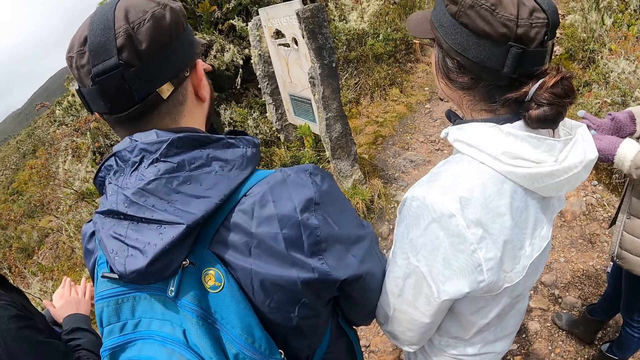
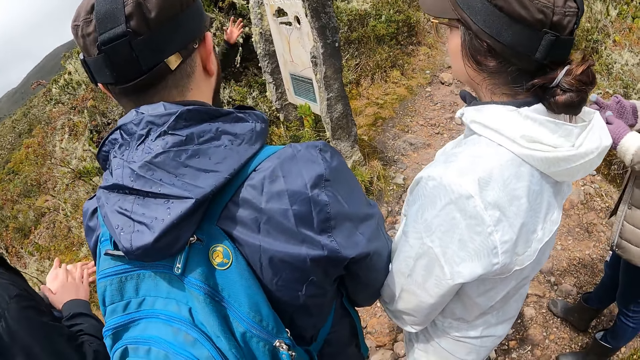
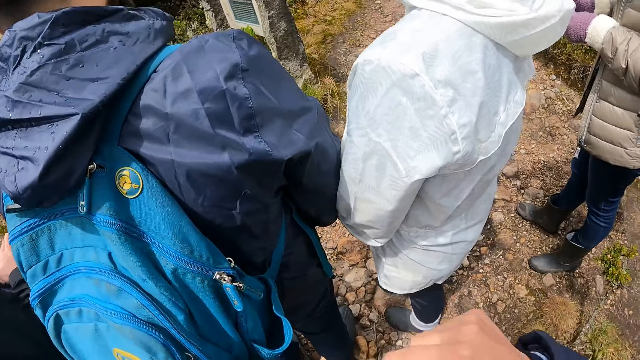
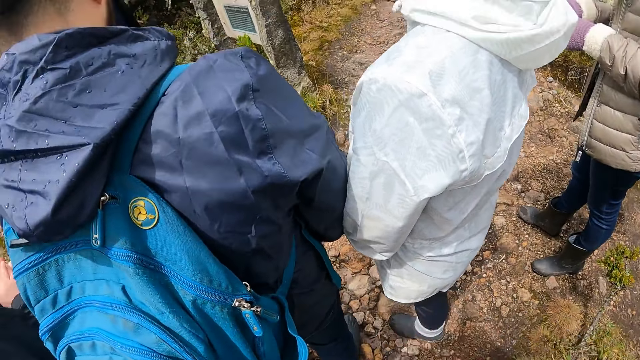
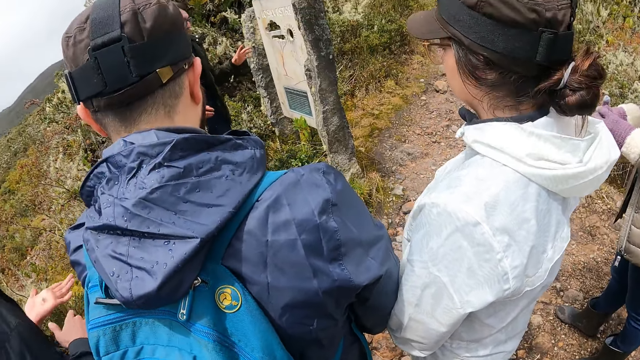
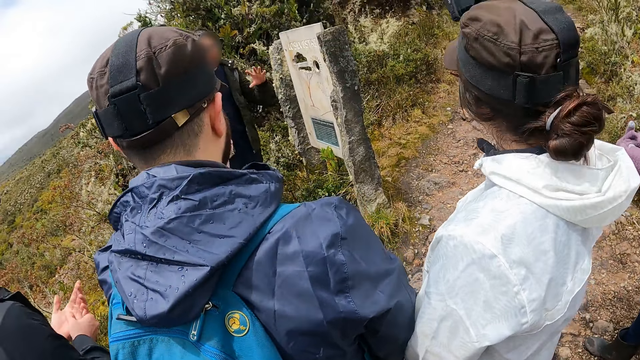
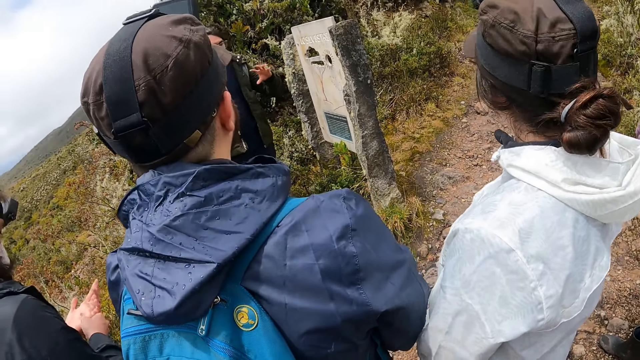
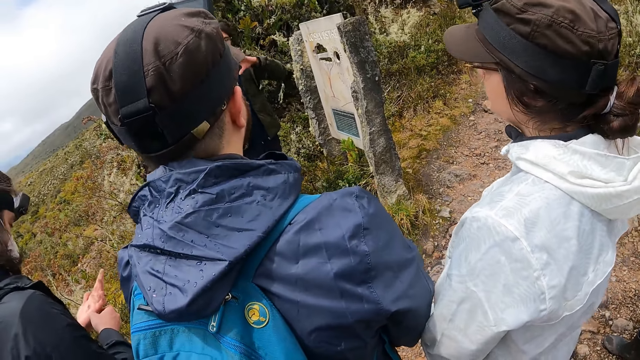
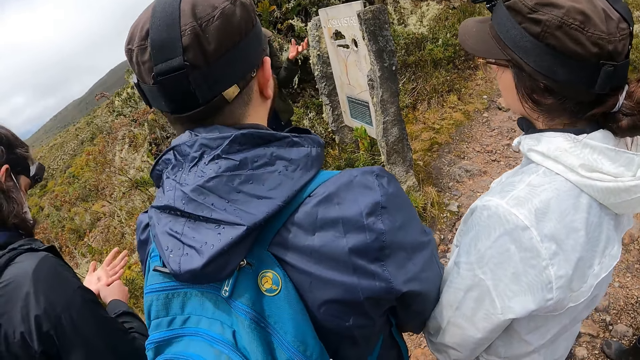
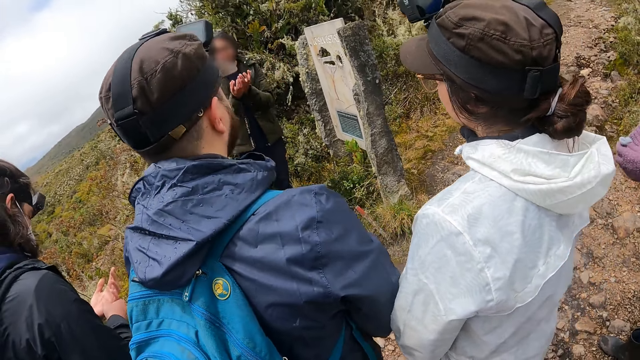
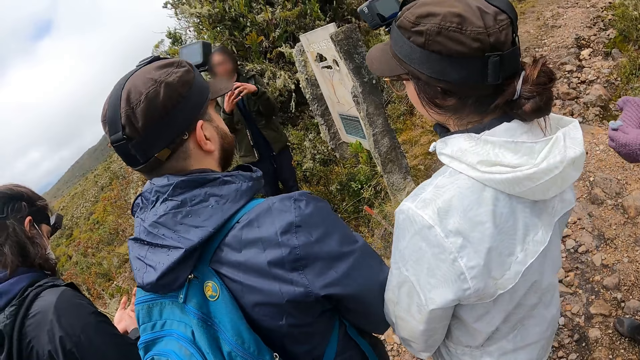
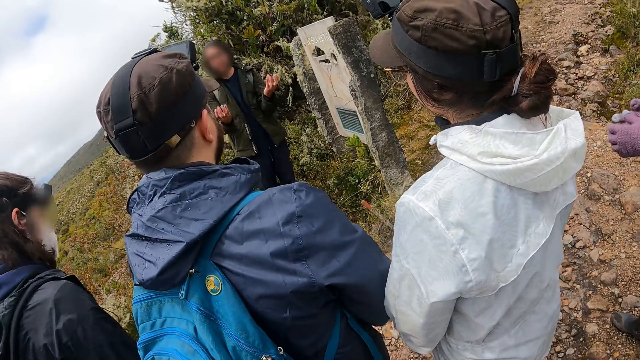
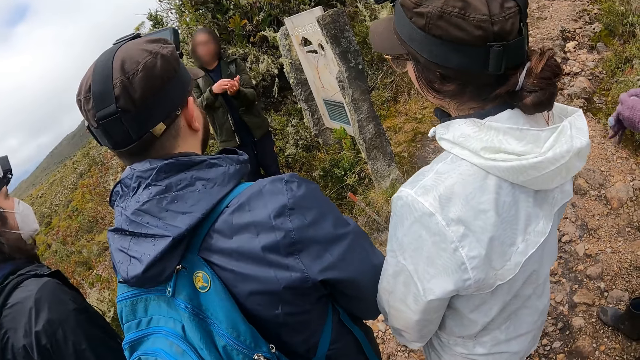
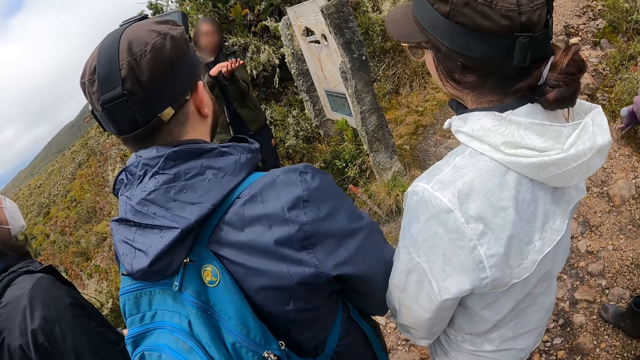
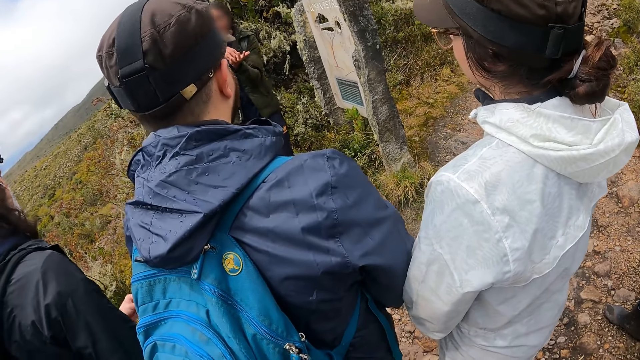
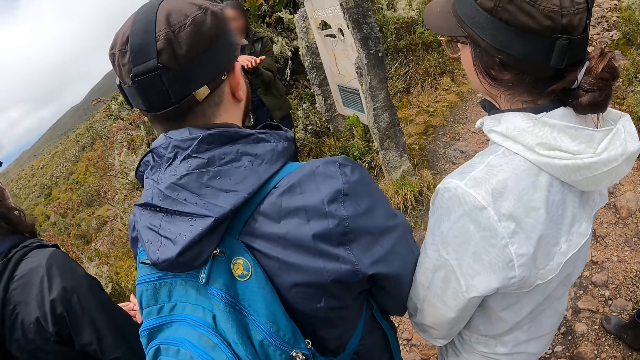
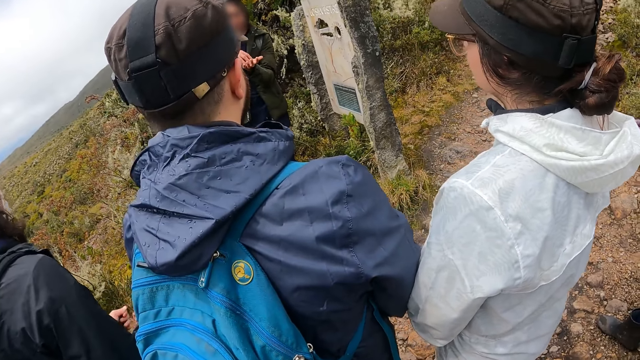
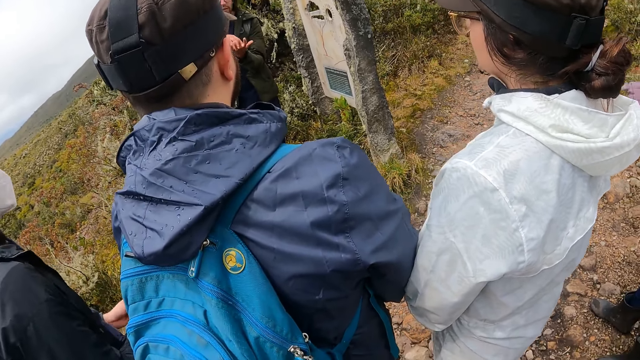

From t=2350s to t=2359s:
The camera wearer moves a hand. A man moves hands.

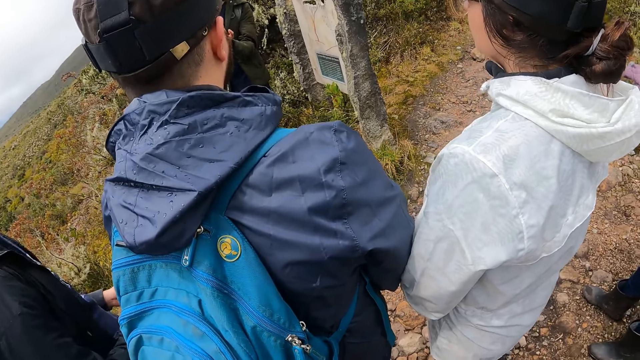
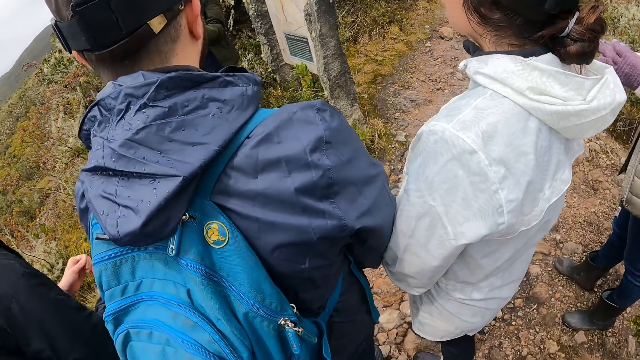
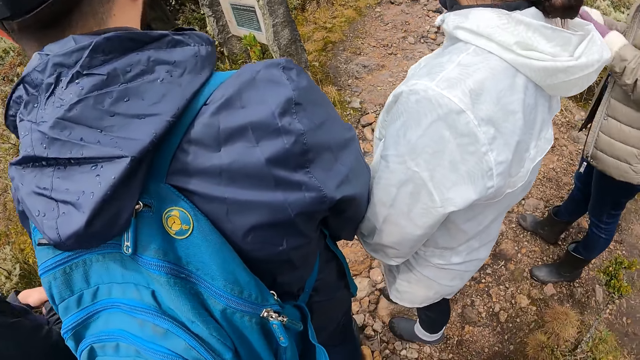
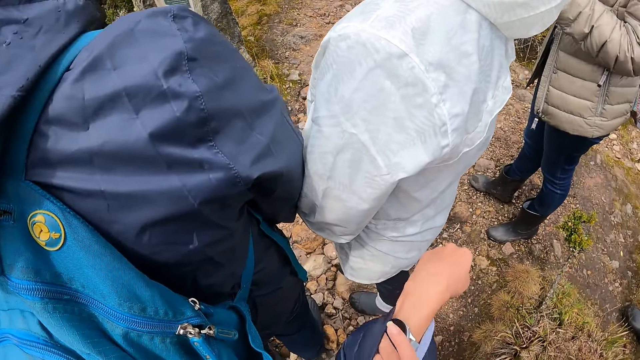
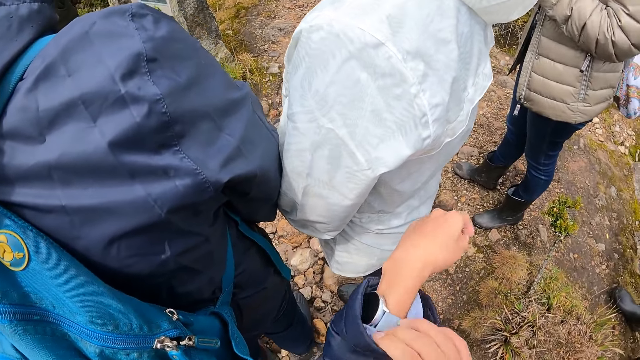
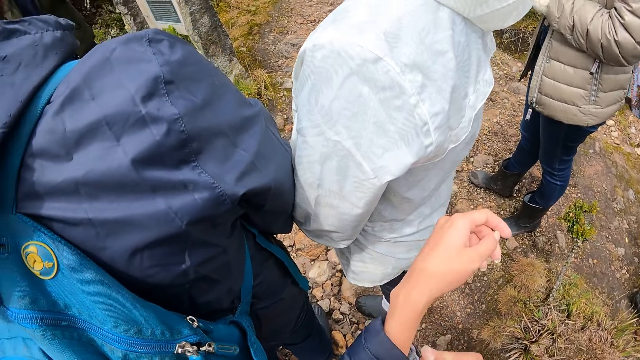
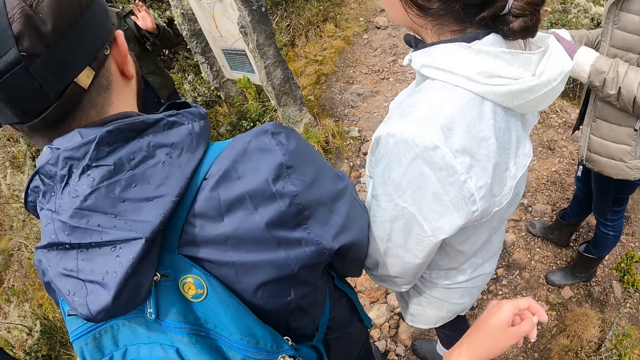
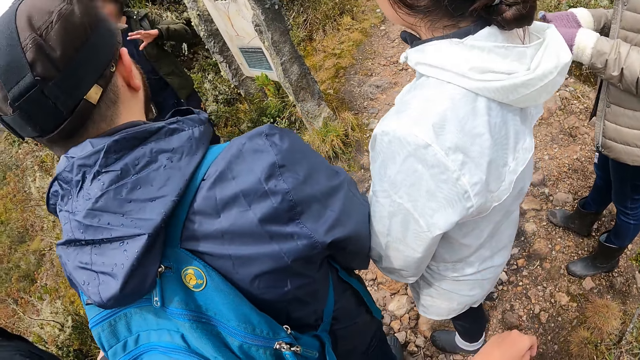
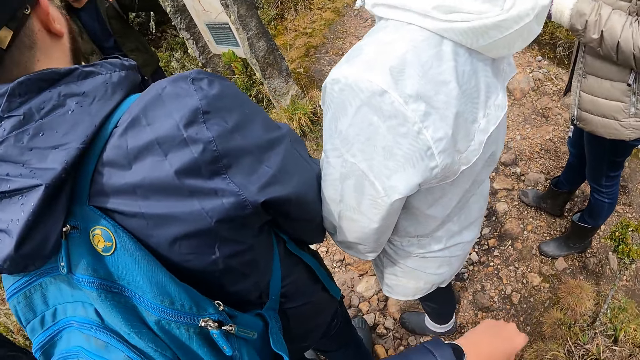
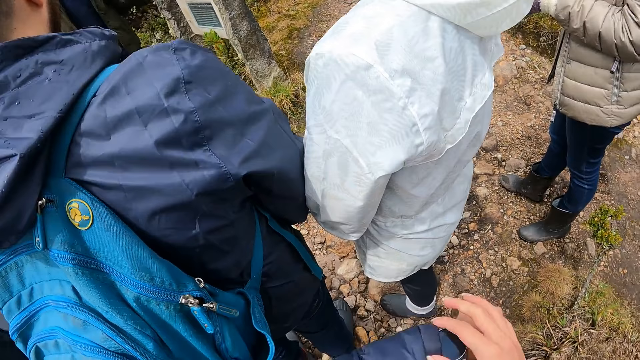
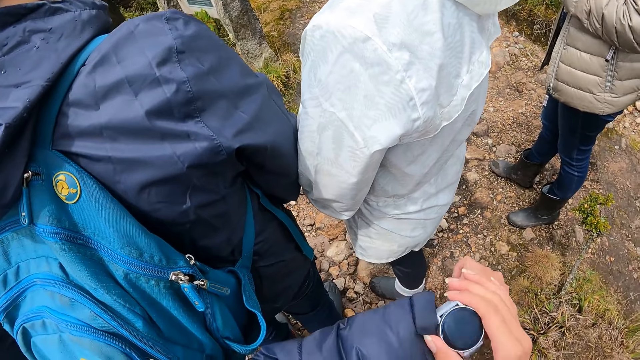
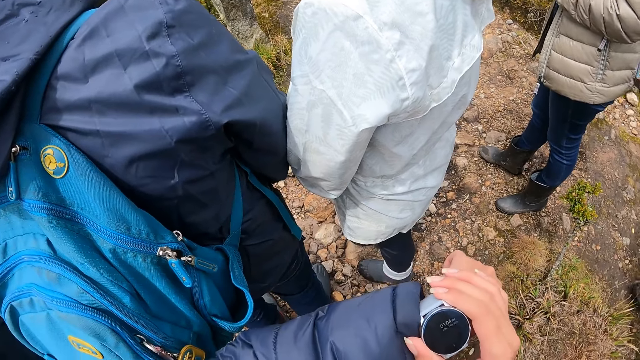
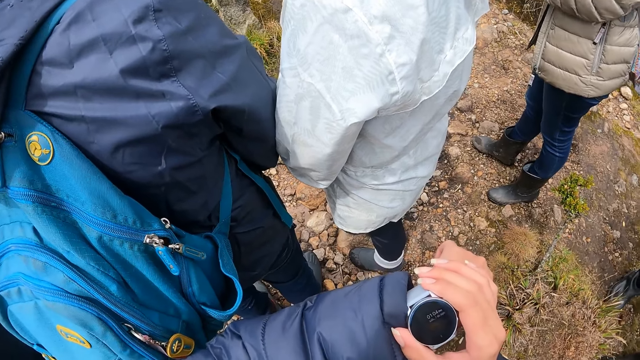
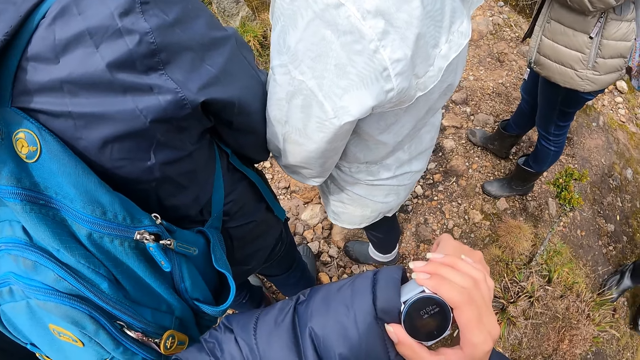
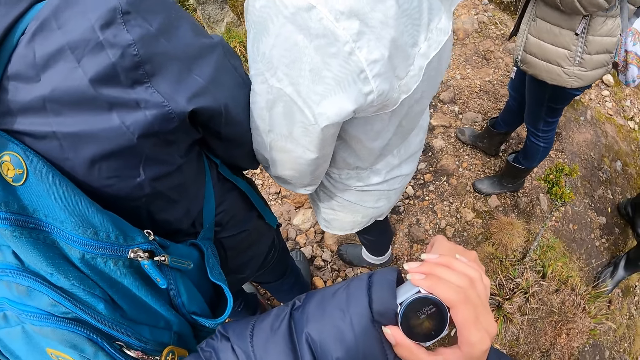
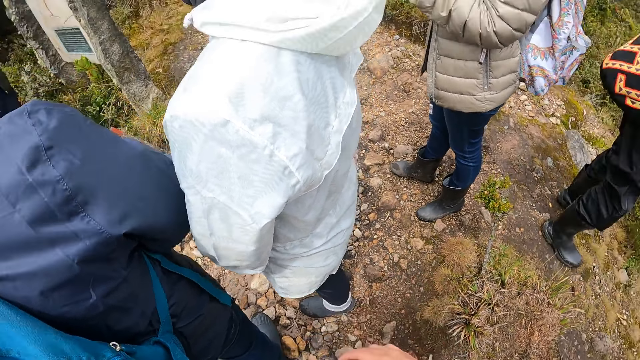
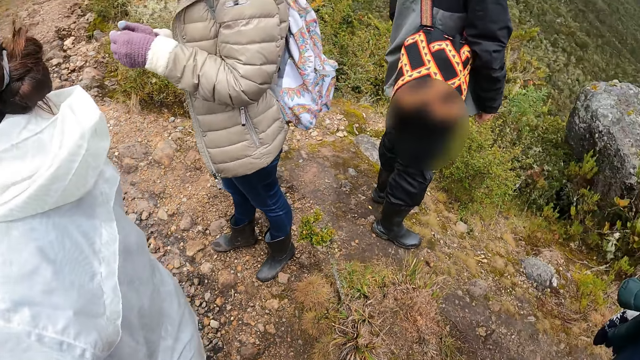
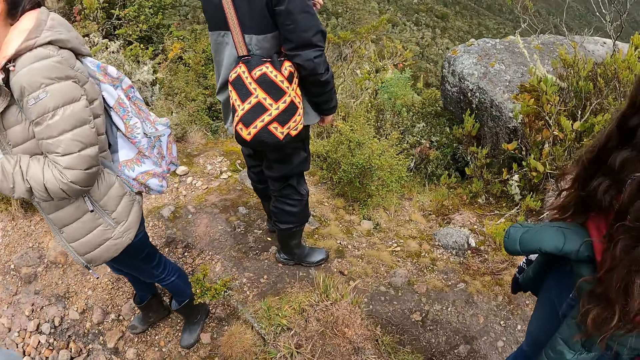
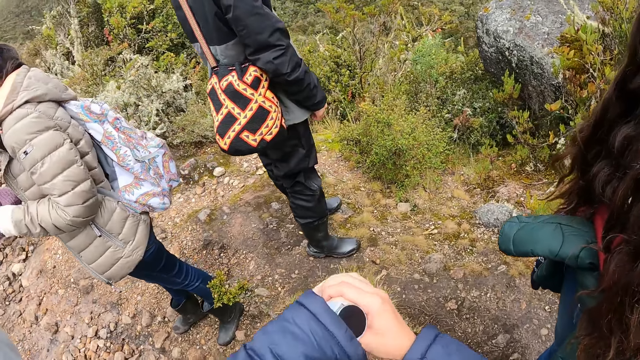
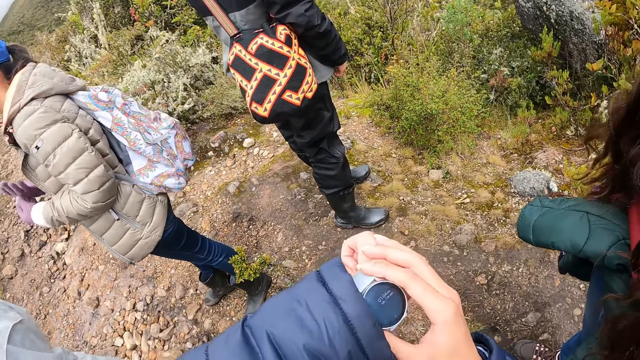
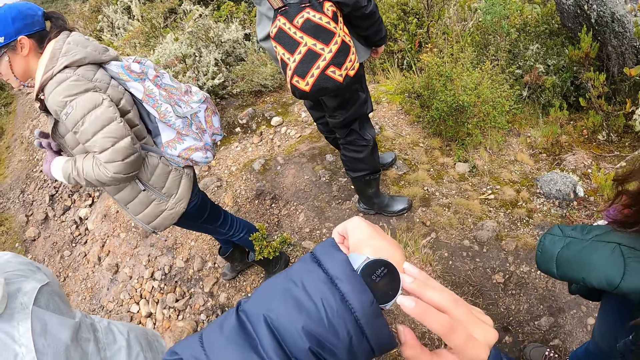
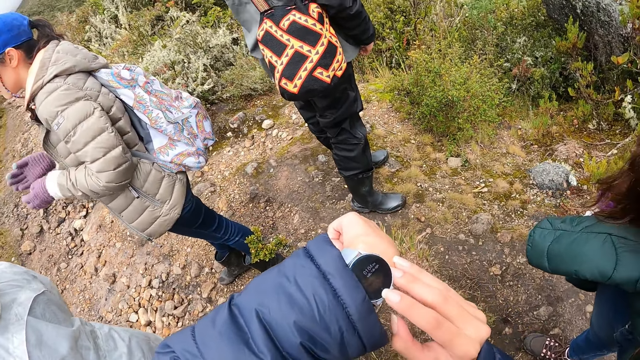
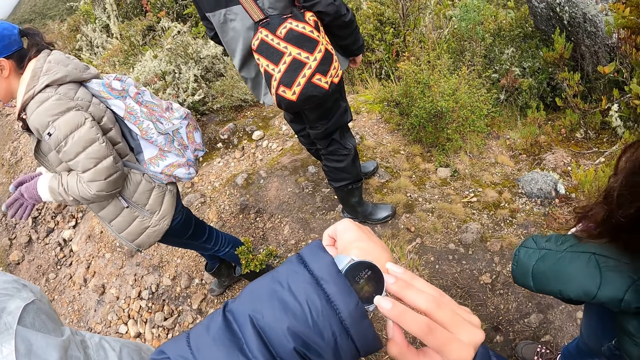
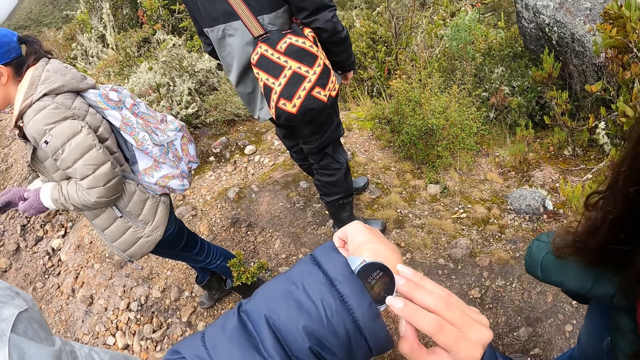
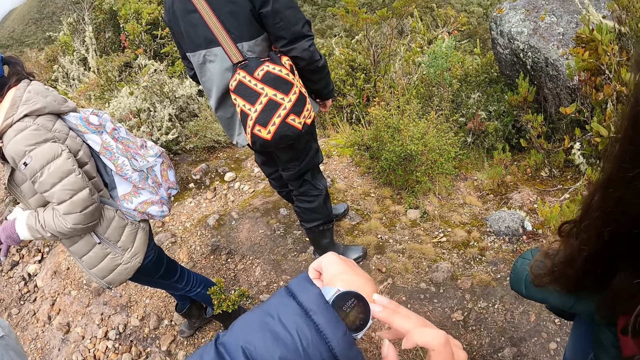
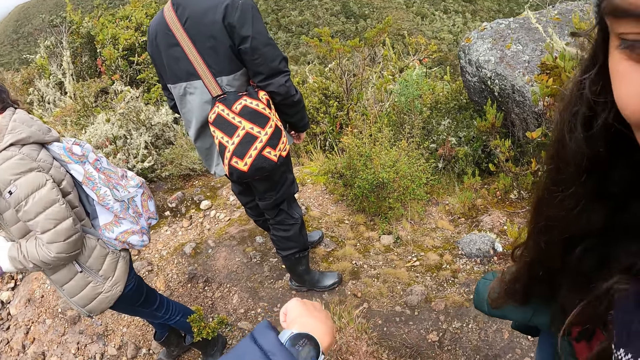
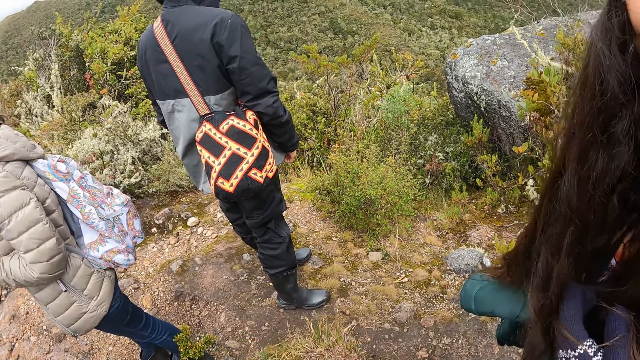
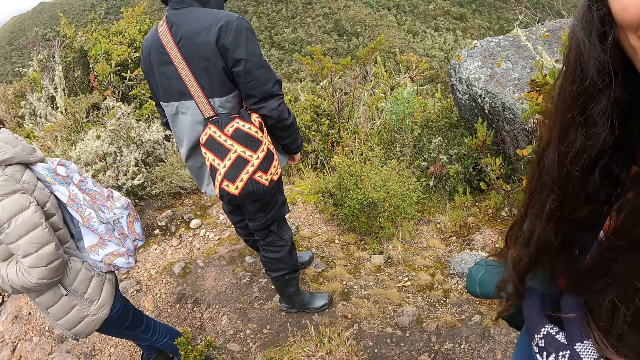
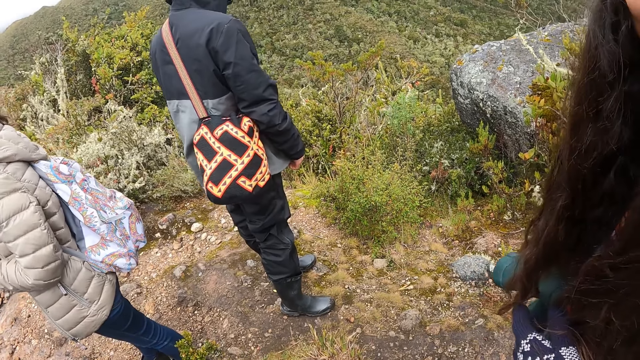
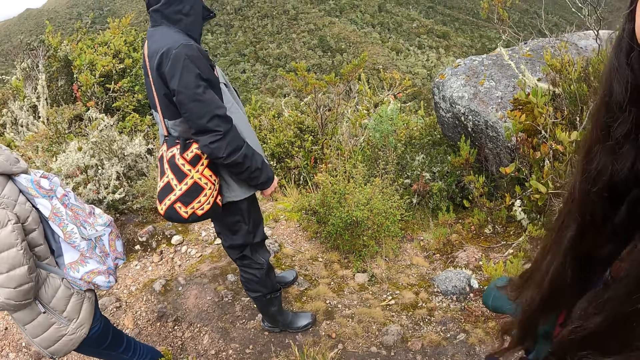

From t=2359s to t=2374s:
The camera wearer adjusts her left sleeve with her right hand. She looks at her watch. She looks at the stone. She adjusts the wristwatch on her left wrist with her right hand. She looks at her watch. A woman adjusts a glove. The camera wearer converses with another woman. A third woman moves a hand.
